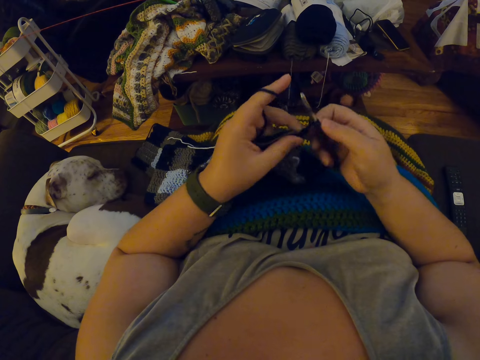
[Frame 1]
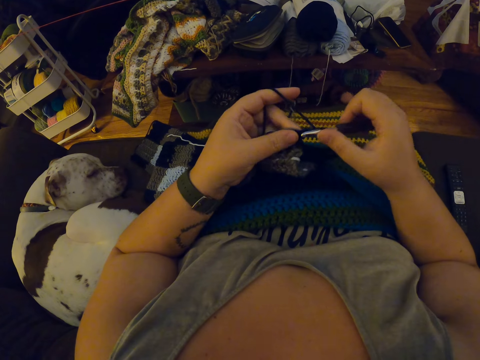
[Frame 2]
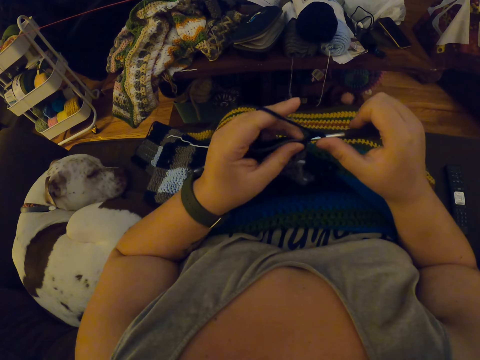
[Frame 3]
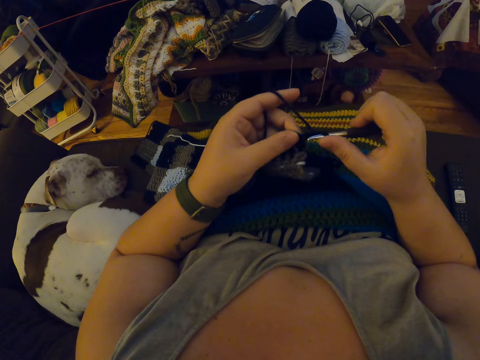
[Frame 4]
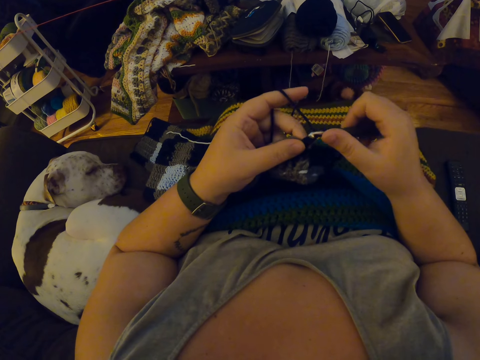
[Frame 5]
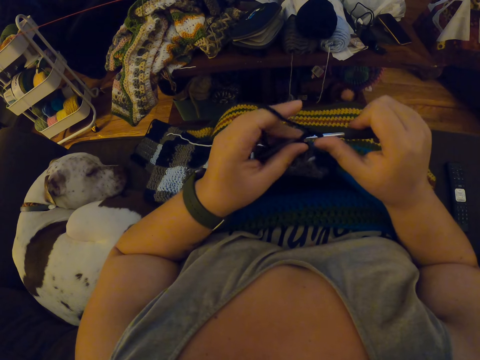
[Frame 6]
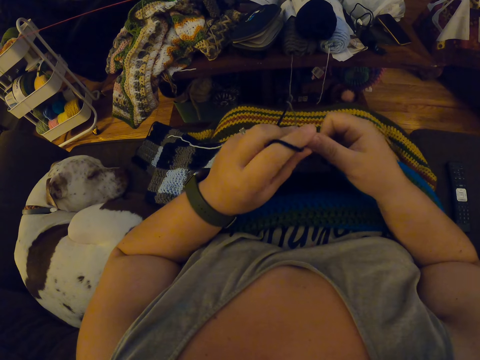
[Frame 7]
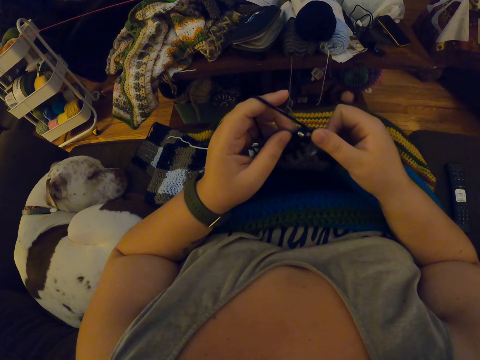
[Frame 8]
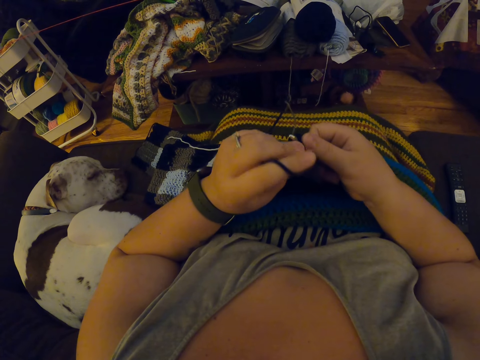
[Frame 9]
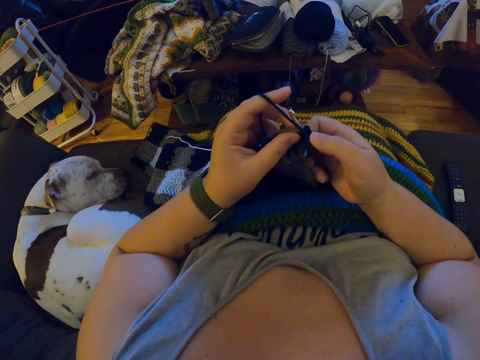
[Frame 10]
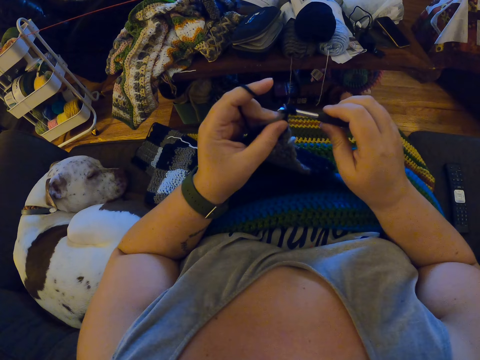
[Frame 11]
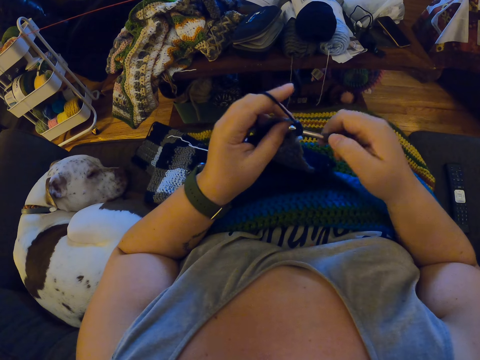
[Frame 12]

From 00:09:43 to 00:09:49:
The camera wearer knits the fabric.

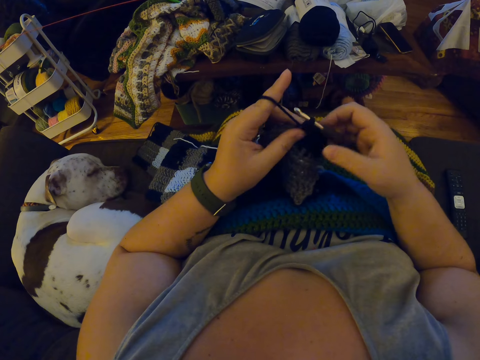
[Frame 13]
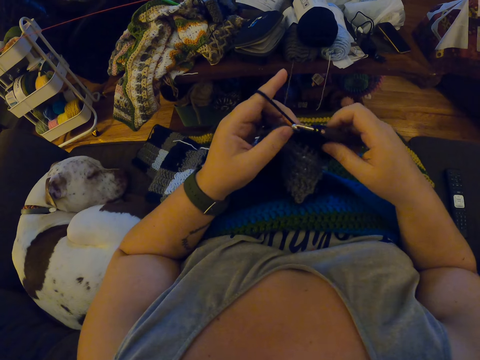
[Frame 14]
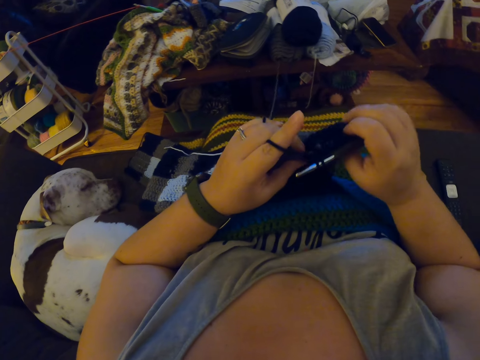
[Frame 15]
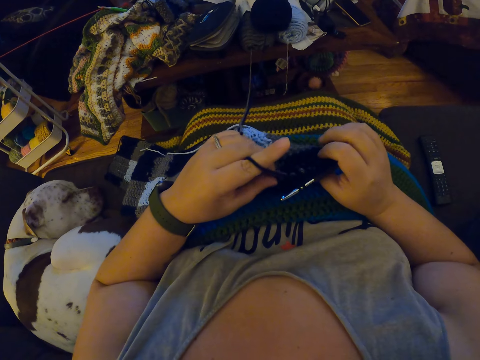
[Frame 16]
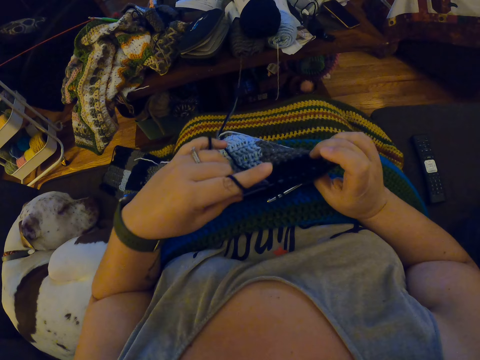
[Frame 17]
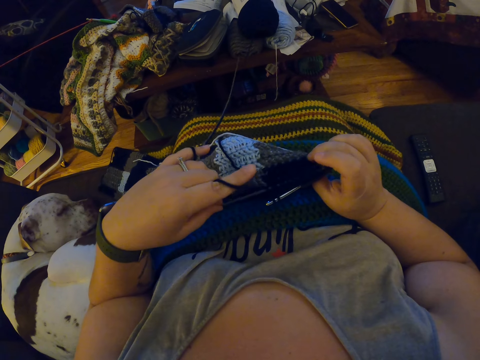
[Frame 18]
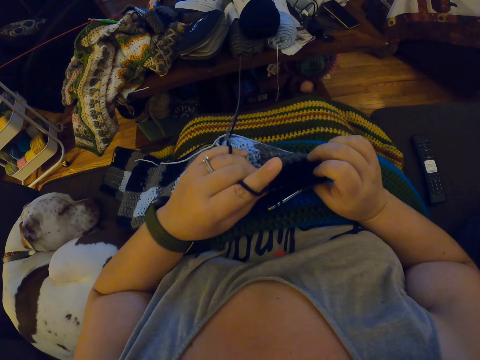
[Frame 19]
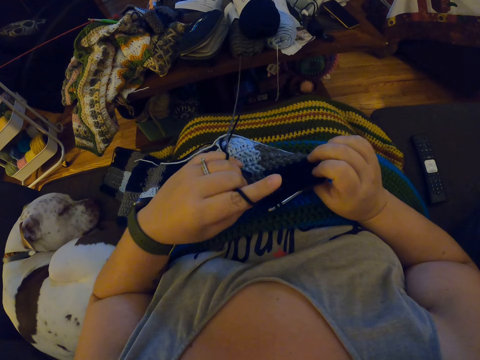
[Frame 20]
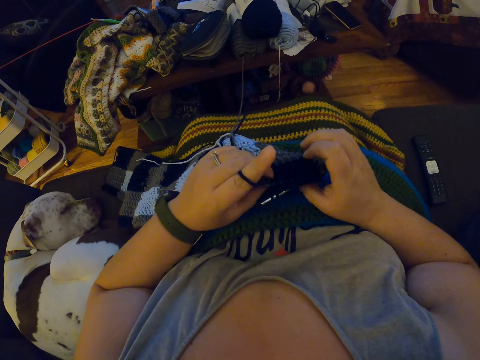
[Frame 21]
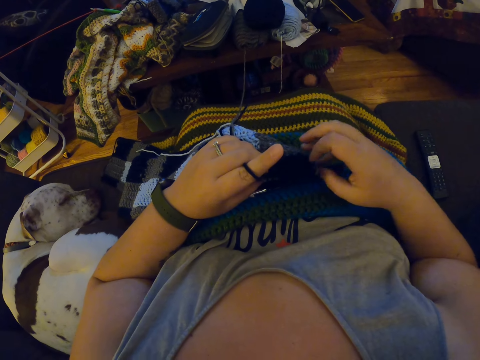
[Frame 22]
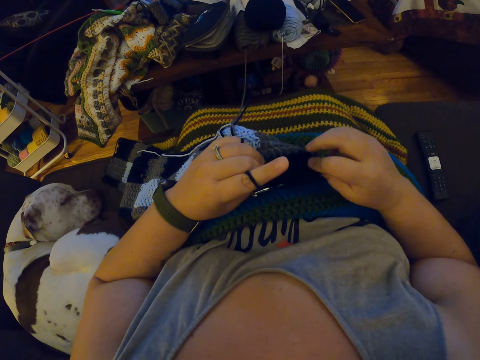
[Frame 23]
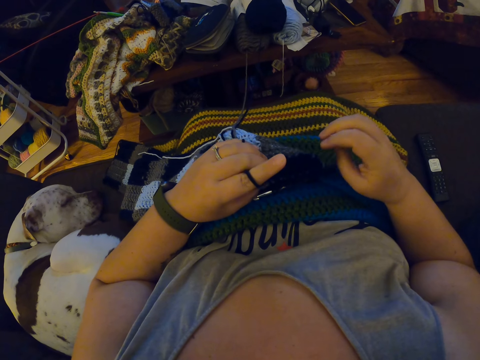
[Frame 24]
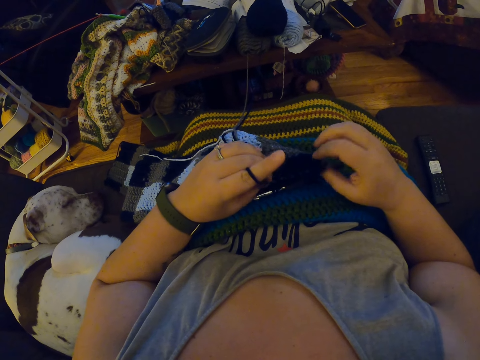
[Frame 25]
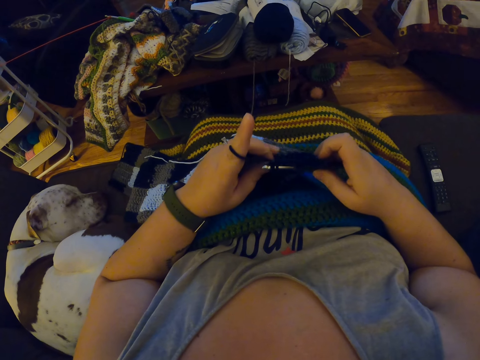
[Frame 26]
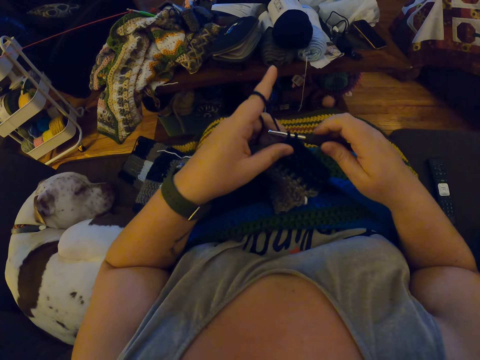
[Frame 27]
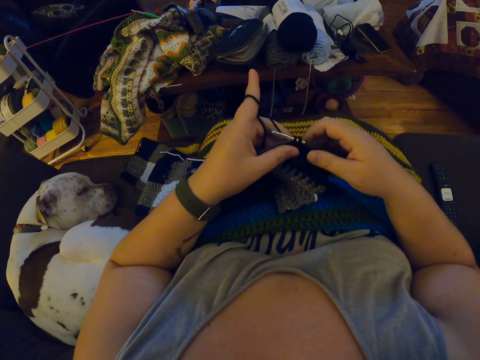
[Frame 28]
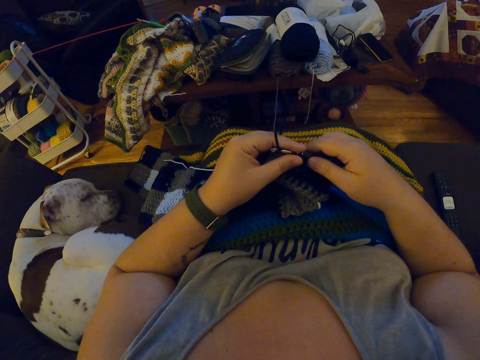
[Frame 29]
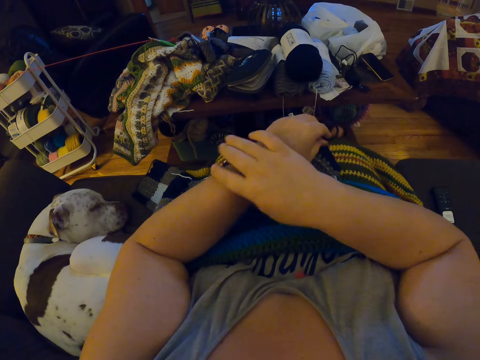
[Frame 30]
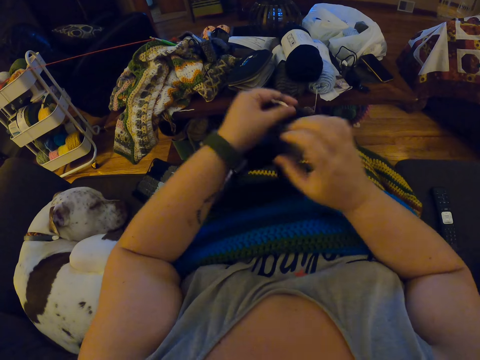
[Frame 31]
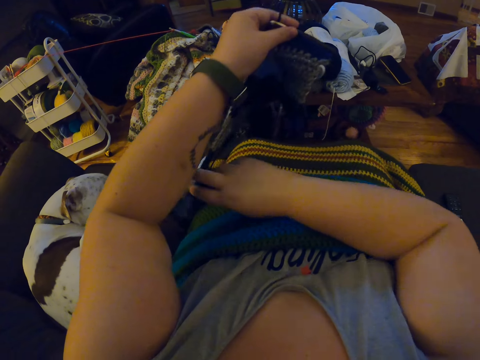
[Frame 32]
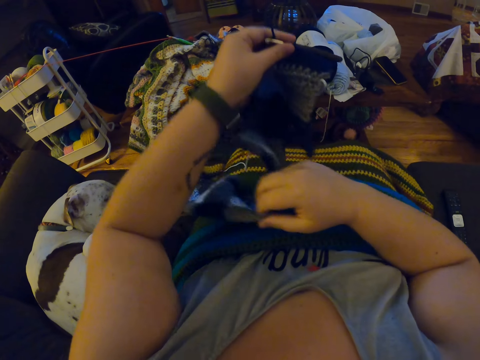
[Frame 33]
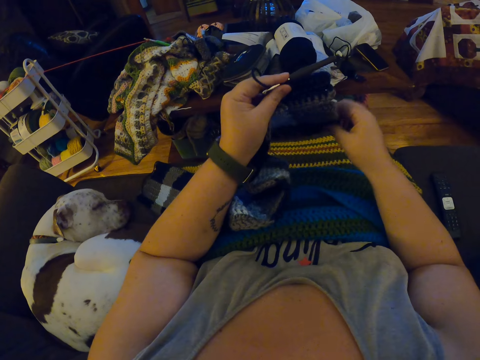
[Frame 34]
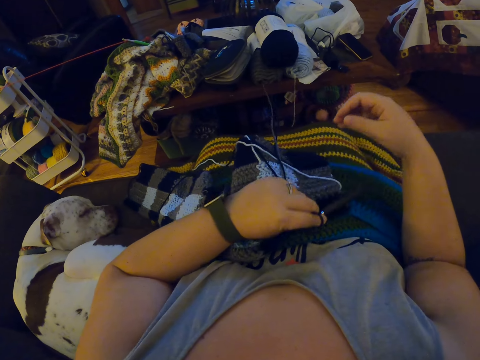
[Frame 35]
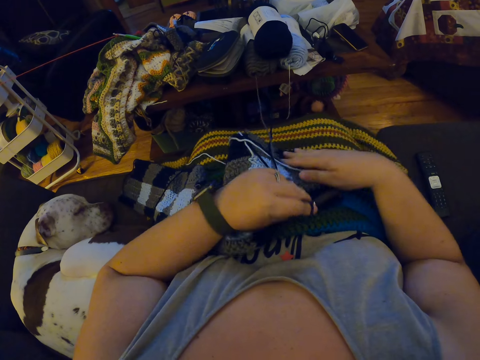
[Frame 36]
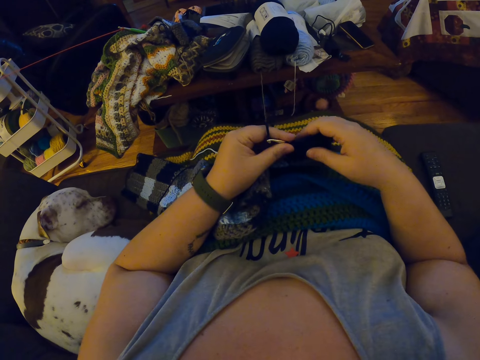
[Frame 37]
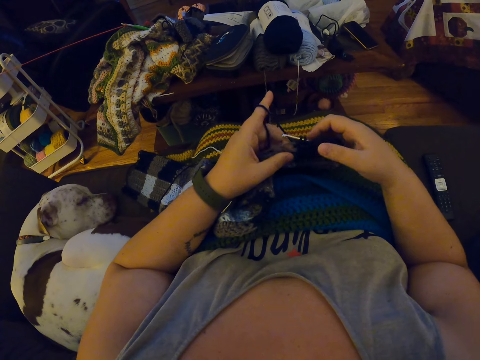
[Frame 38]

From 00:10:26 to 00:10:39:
The camera wearer looks at the fabric. She touches her wristwatch with her right hand. She adjusts the crochet with her hands. She holds up the fabric. She looks at the fabric.

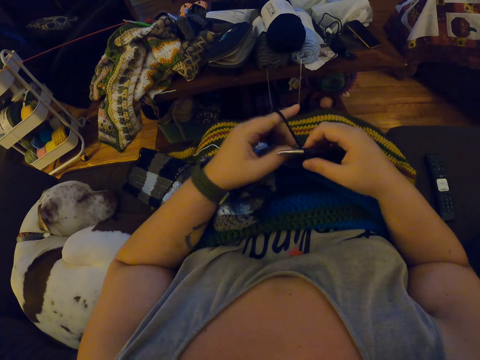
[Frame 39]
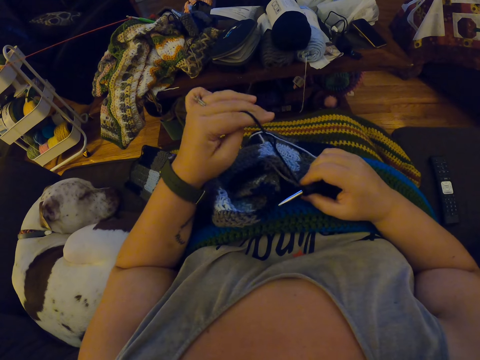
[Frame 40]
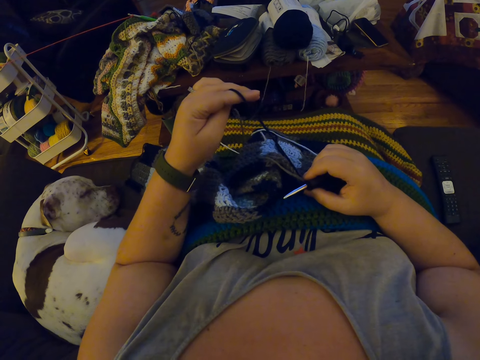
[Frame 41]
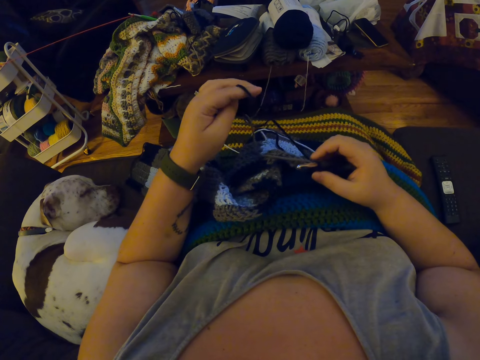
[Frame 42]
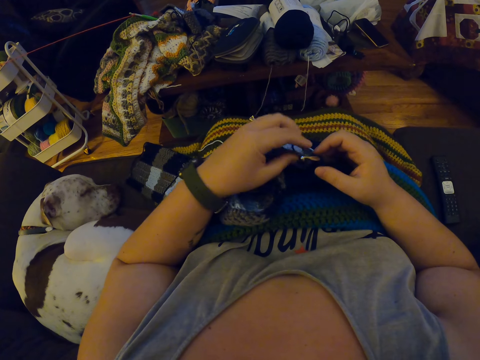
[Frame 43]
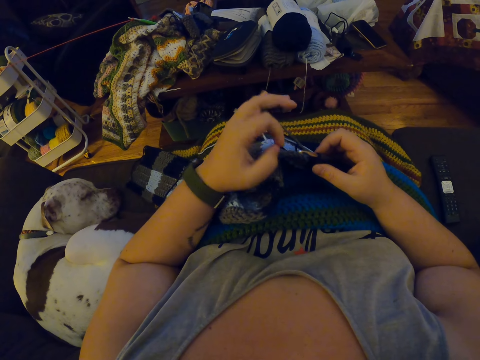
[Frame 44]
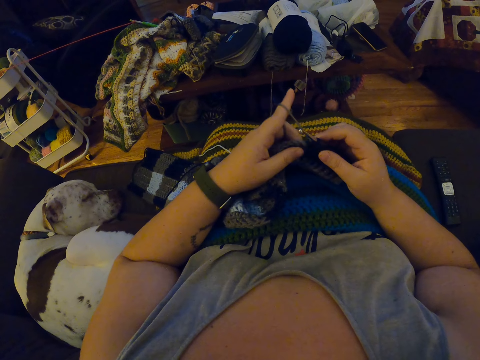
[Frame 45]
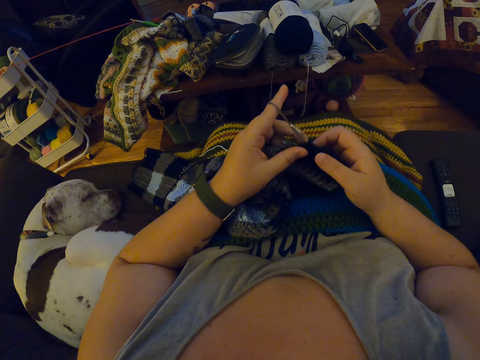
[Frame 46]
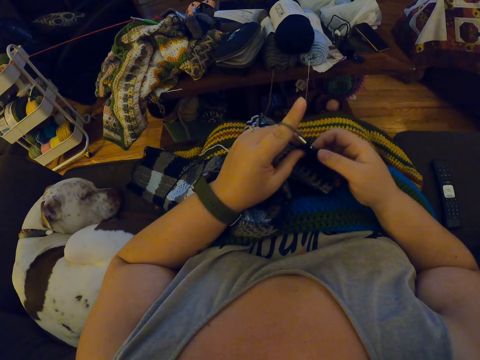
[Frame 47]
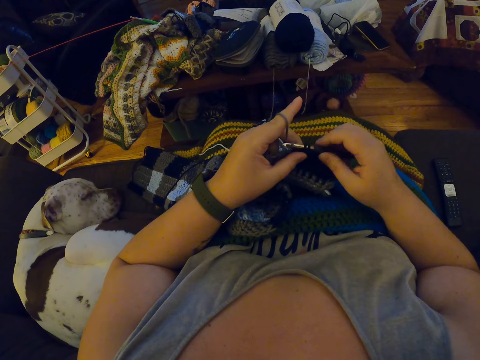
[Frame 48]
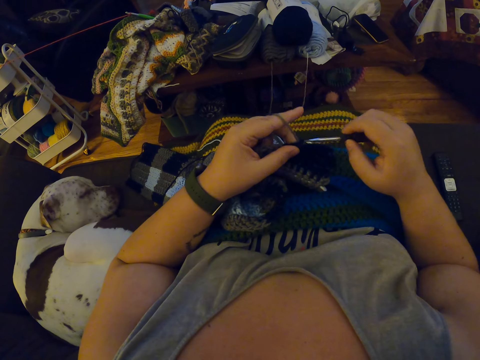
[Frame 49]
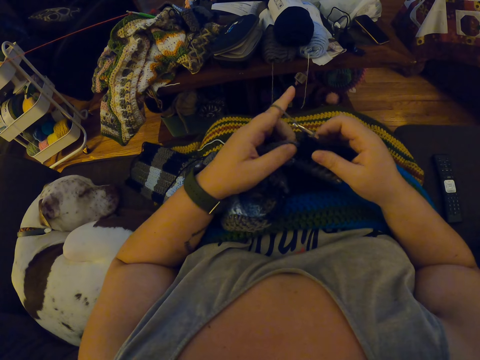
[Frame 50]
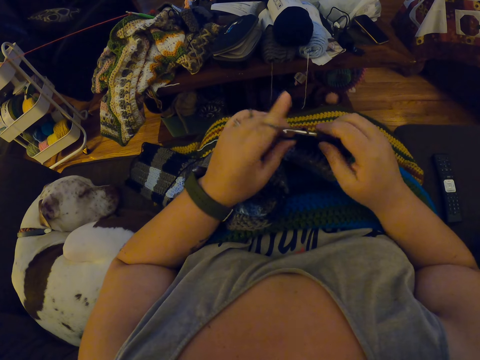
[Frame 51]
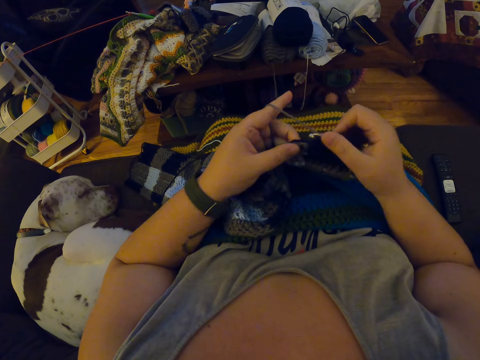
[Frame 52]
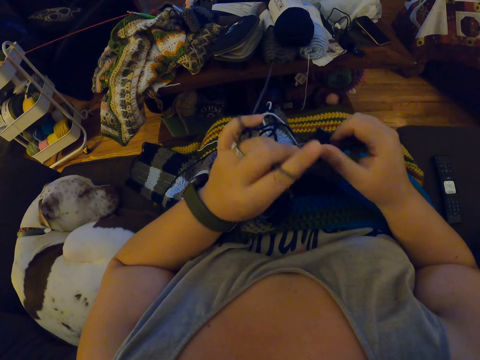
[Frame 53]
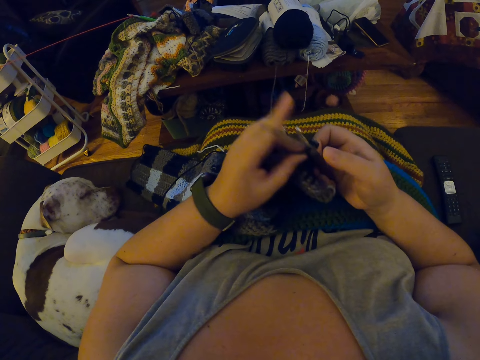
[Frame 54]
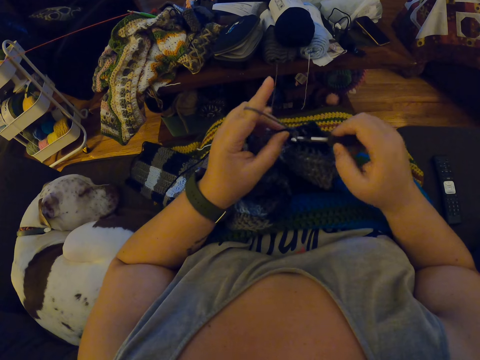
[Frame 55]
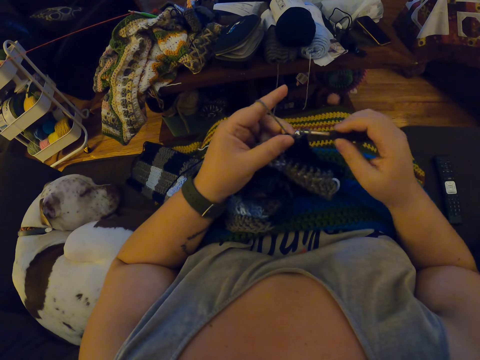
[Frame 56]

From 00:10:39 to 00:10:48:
The camera wearer holds up the threads. They crochet yarn with the crochet hook.
